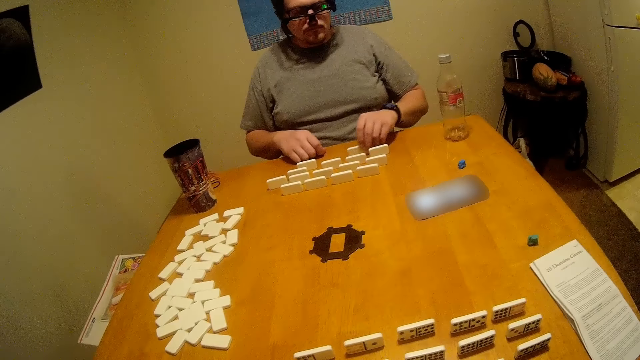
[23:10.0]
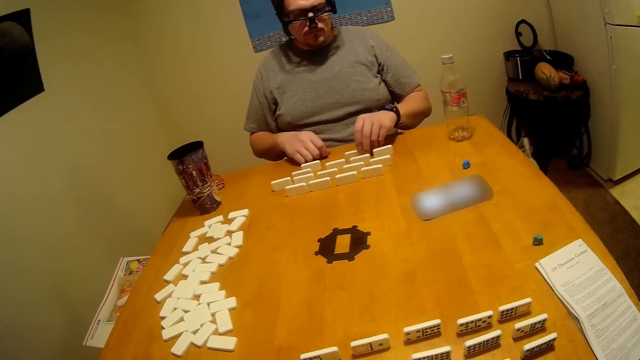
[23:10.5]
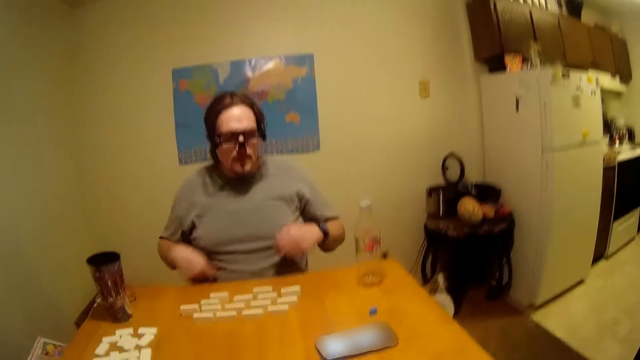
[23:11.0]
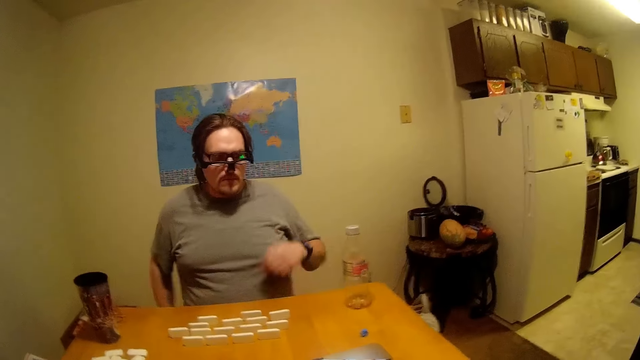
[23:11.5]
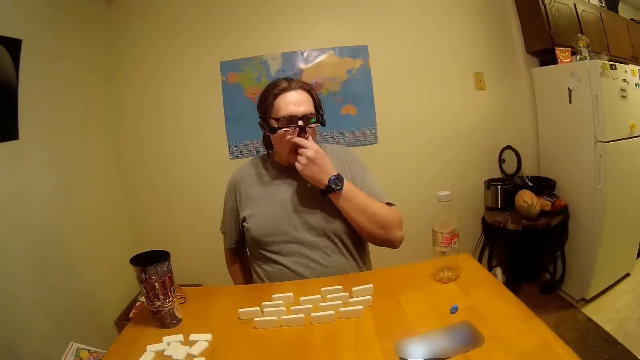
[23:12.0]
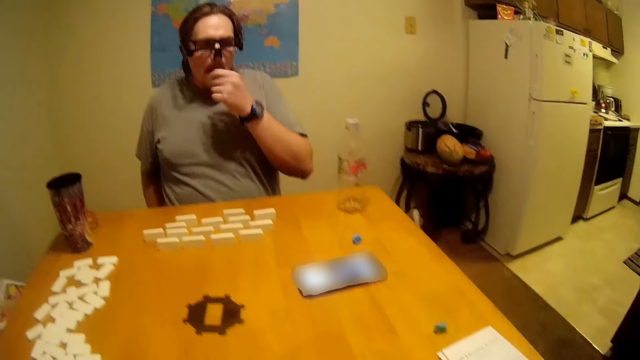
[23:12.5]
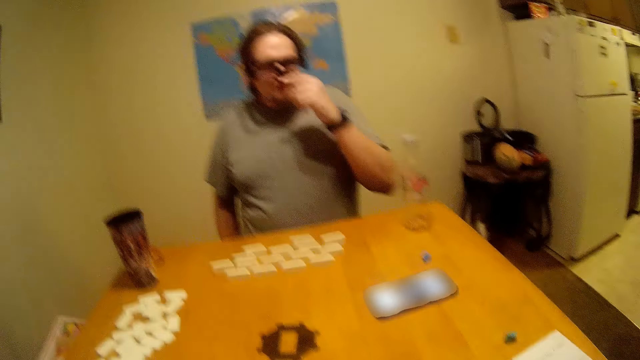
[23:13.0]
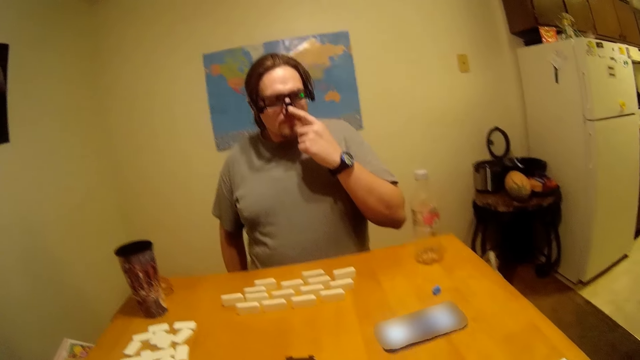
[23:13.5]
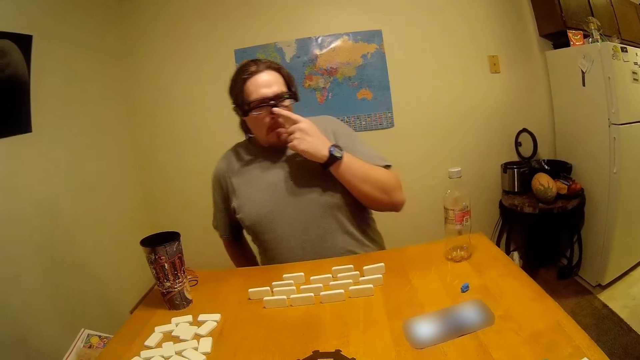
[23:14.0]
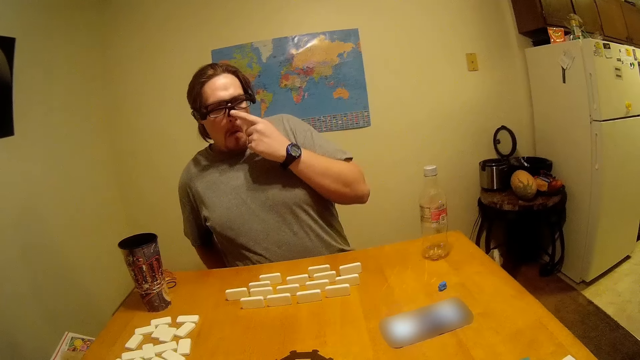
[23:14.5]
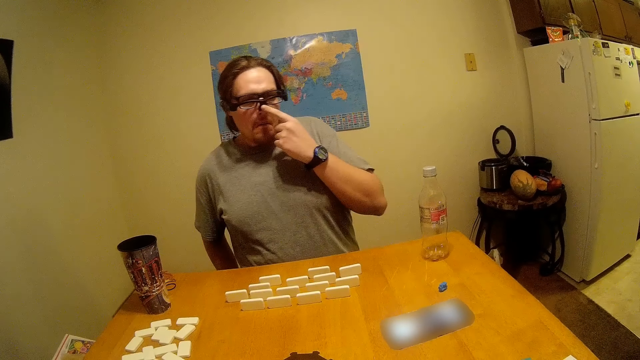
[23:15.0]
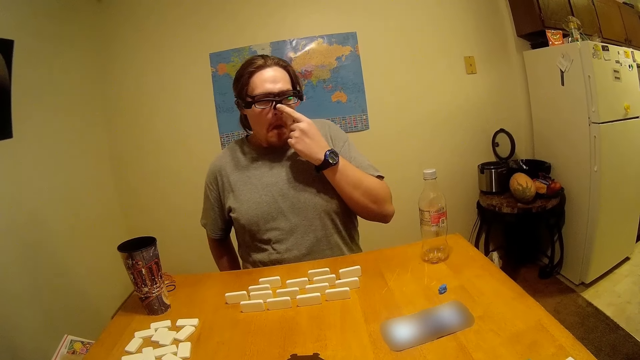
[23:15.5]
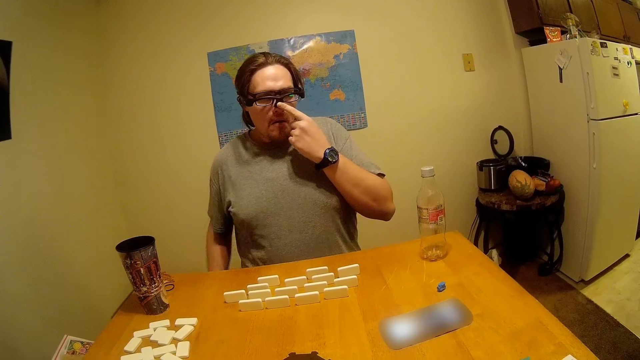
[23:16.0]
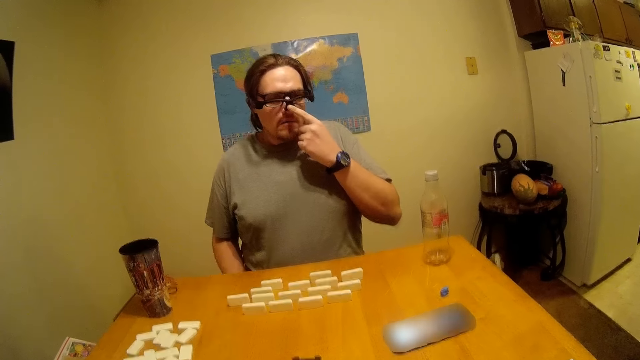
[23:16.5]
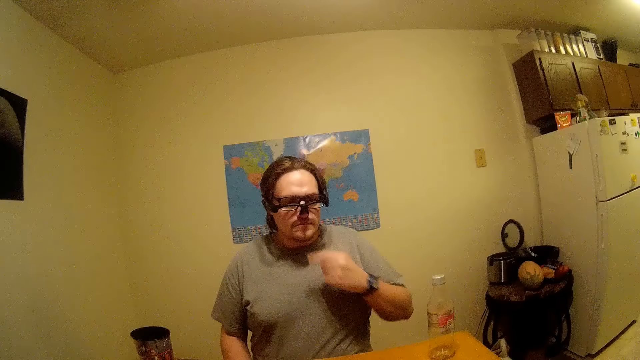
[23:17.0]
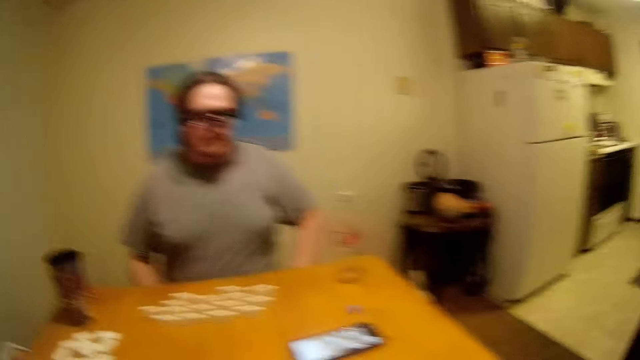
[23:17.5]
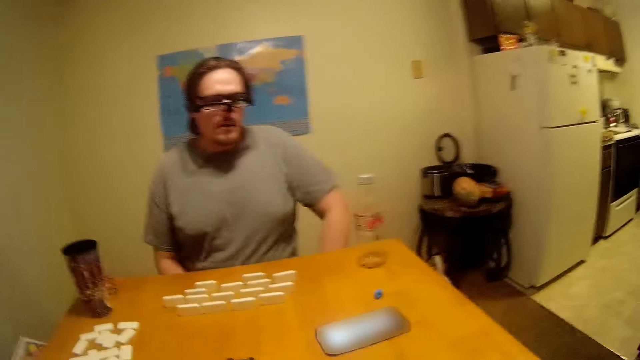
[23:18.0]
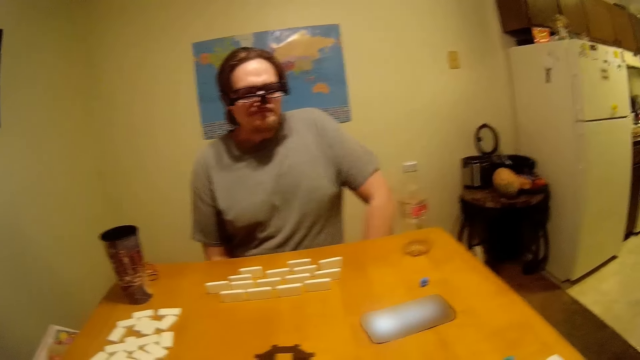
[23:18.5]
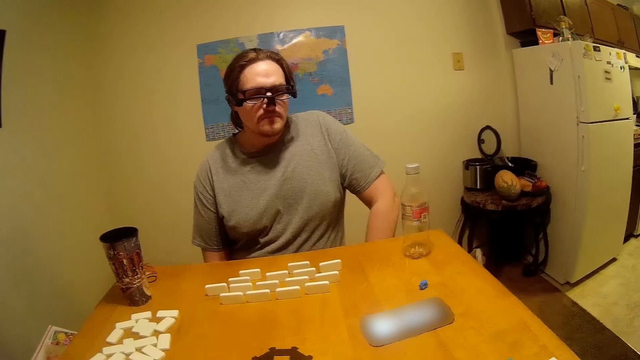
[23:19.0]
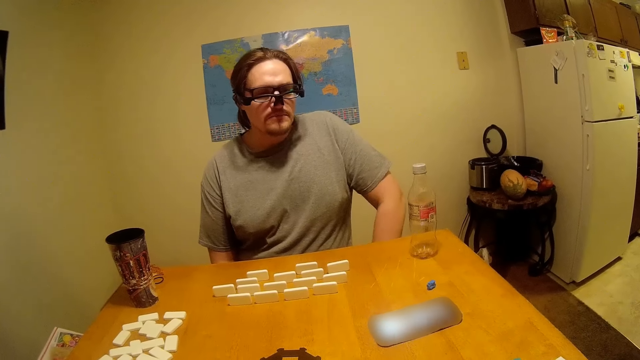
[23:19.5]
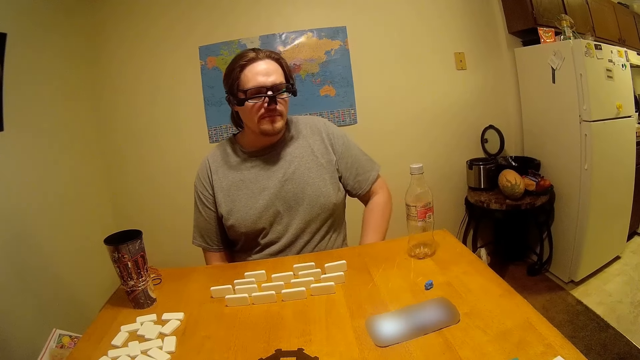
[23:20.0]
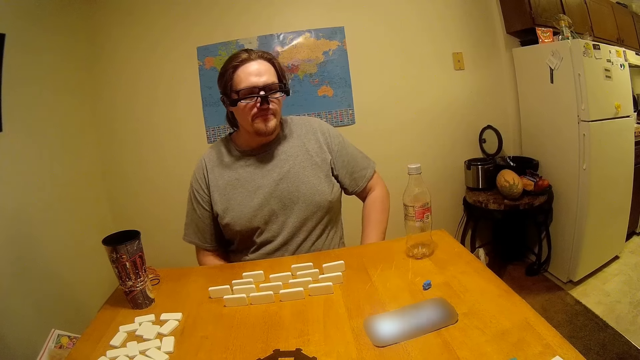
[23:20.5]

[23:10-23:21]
A man touches the nose. The man adjusts the glasses with his left hand finger. The man listens to phone instruction. The camera wearer listens to phone instruction. The man drops the hand.

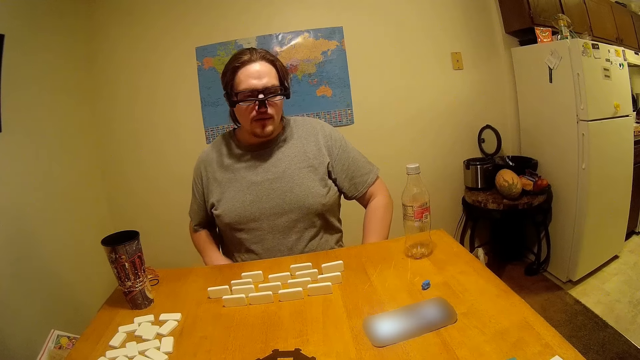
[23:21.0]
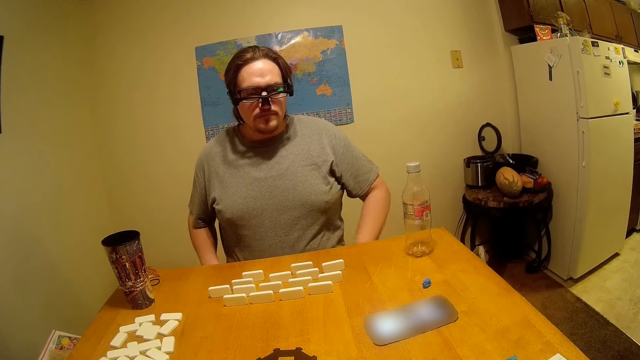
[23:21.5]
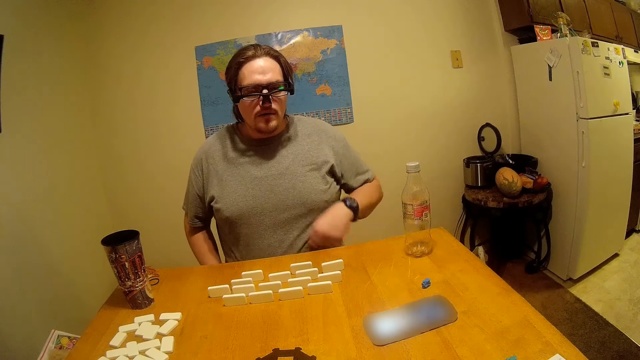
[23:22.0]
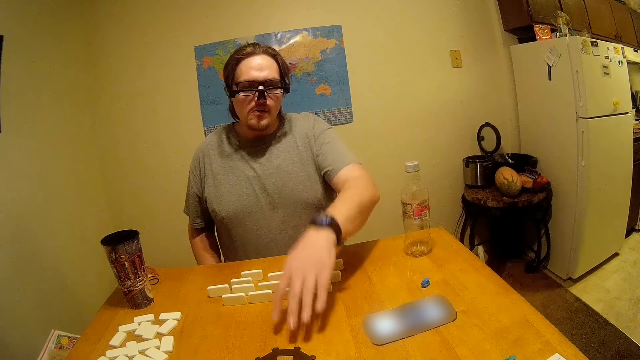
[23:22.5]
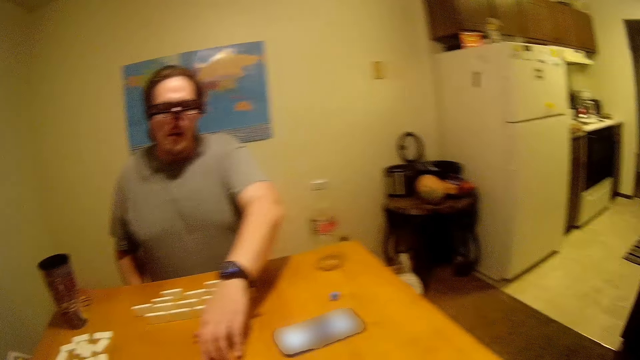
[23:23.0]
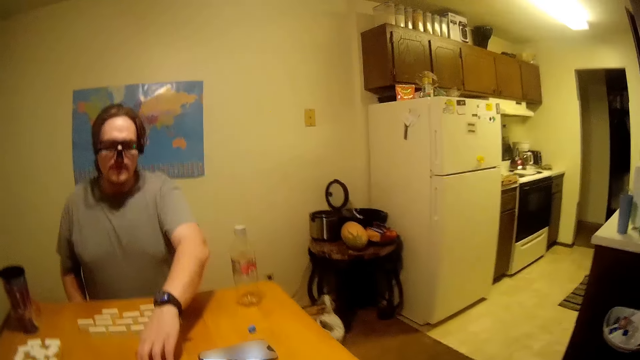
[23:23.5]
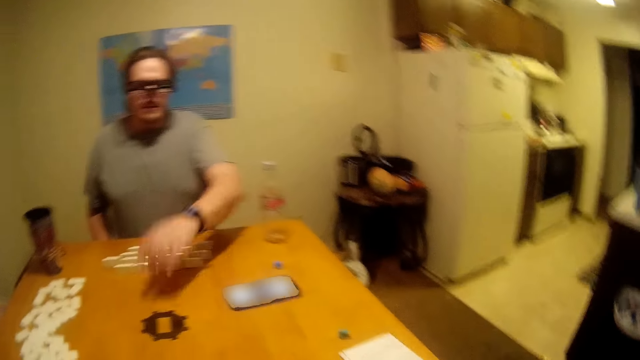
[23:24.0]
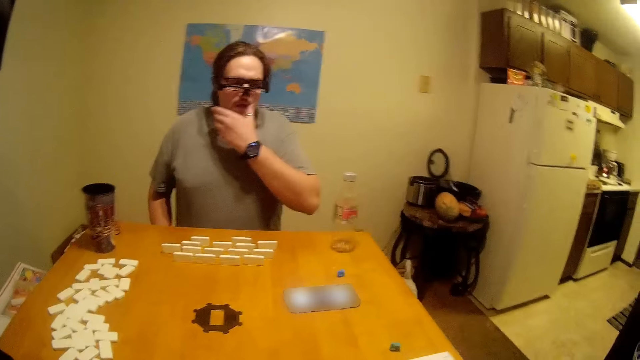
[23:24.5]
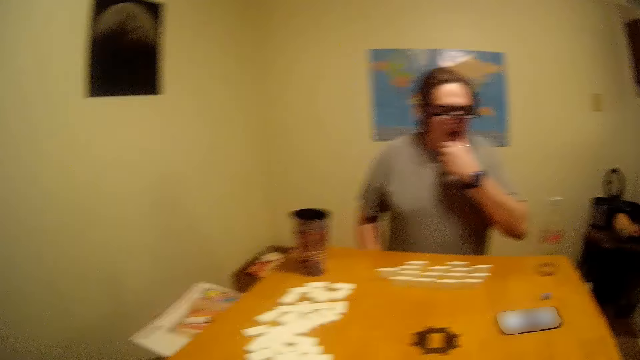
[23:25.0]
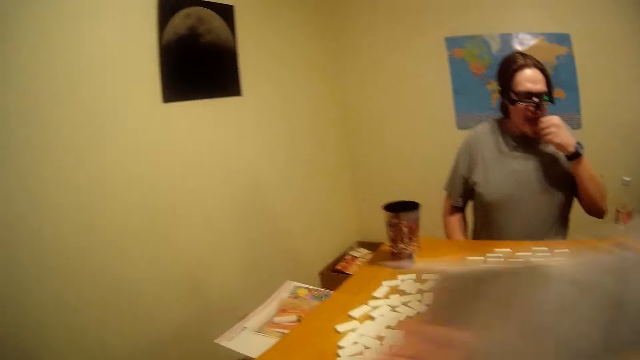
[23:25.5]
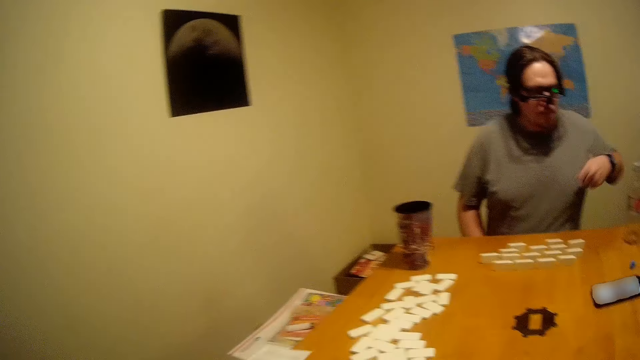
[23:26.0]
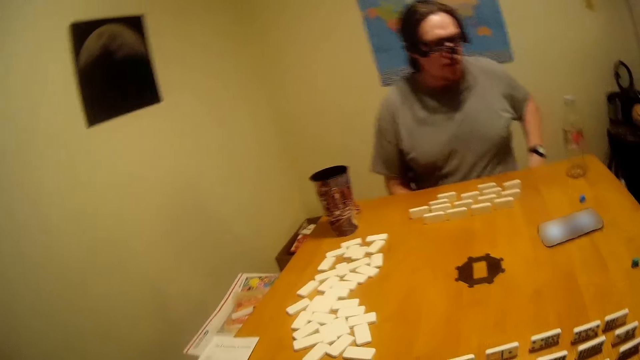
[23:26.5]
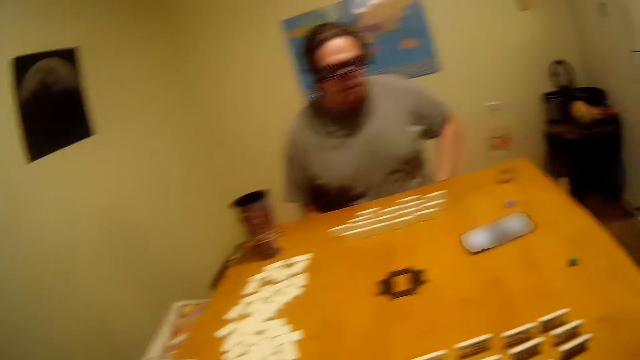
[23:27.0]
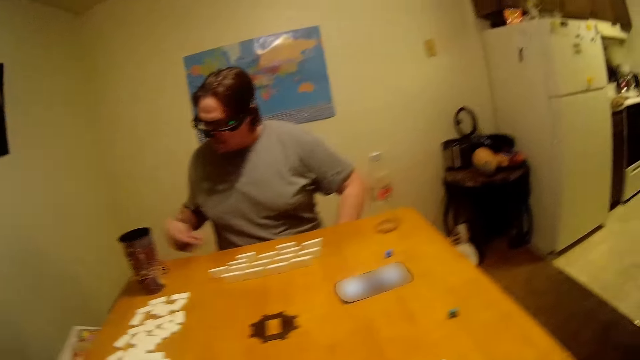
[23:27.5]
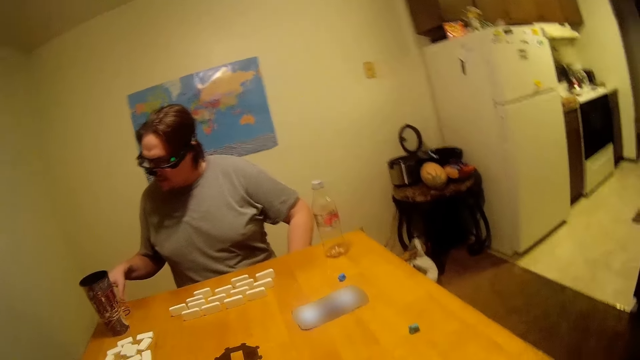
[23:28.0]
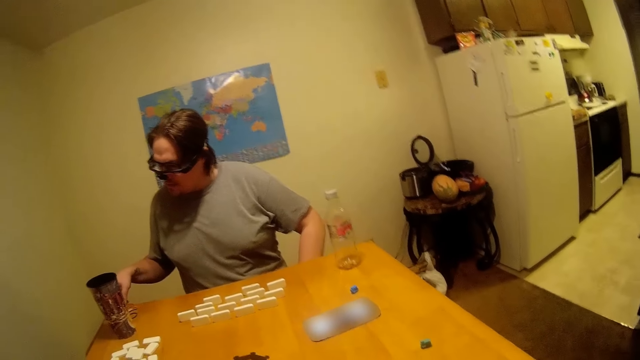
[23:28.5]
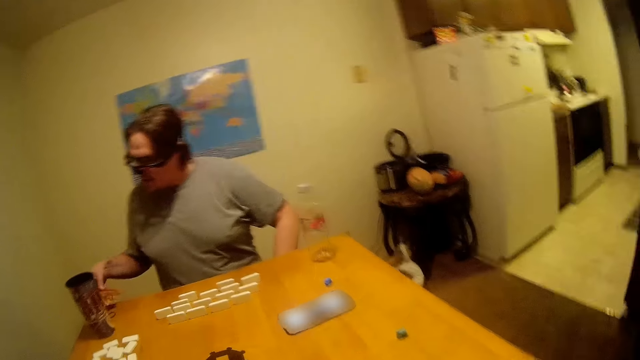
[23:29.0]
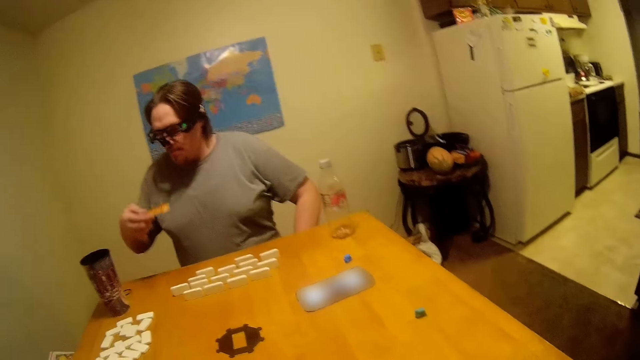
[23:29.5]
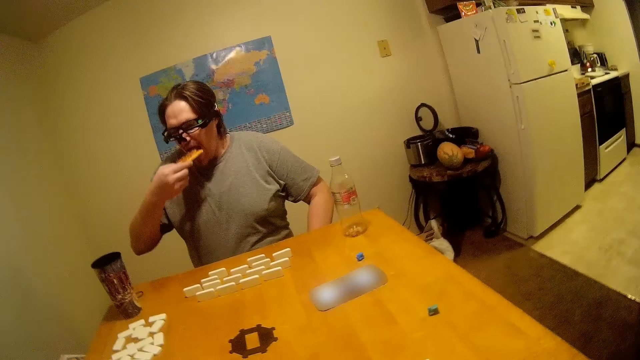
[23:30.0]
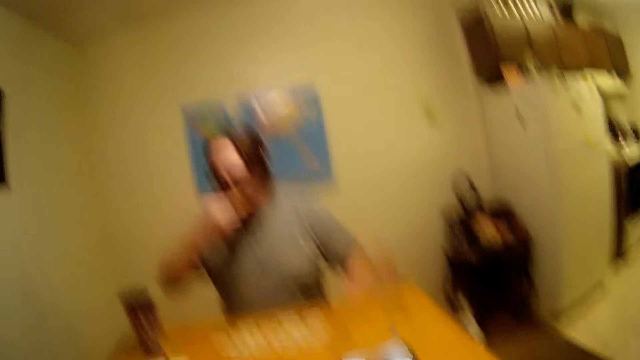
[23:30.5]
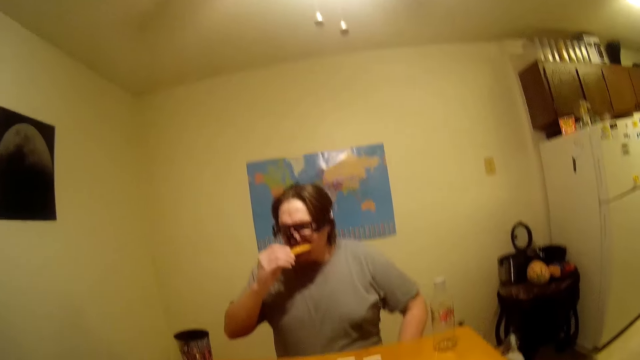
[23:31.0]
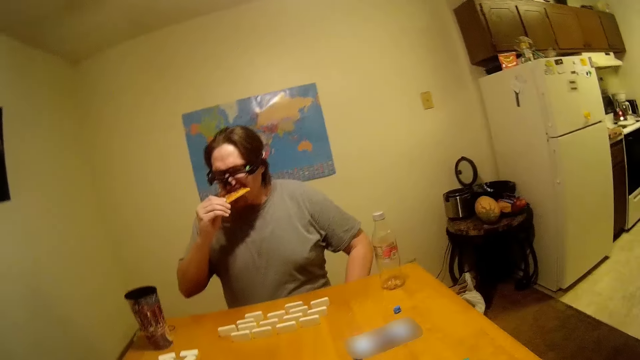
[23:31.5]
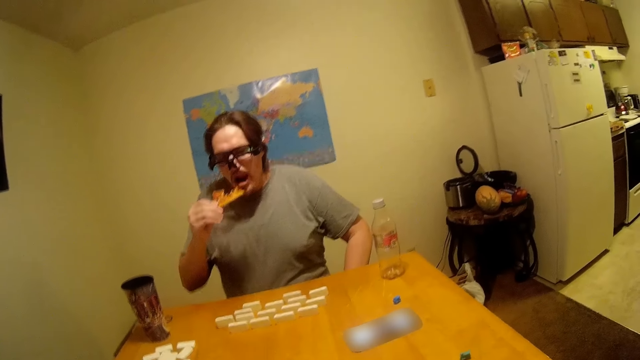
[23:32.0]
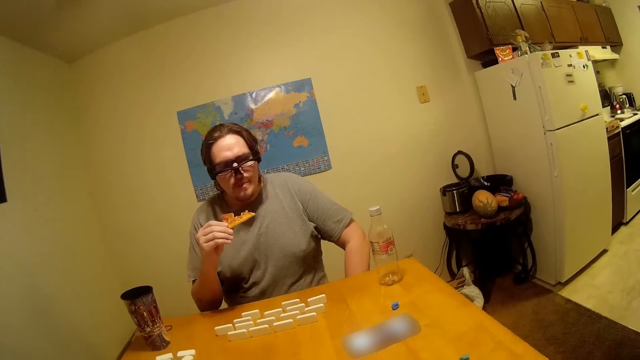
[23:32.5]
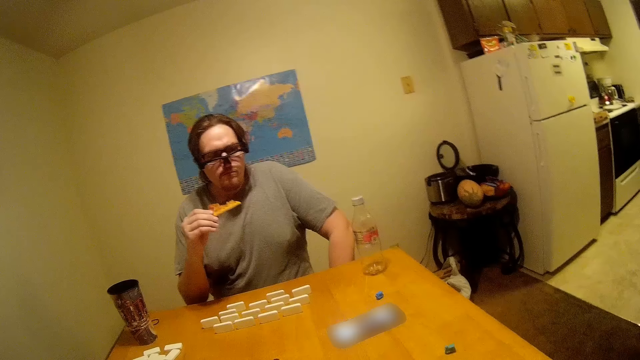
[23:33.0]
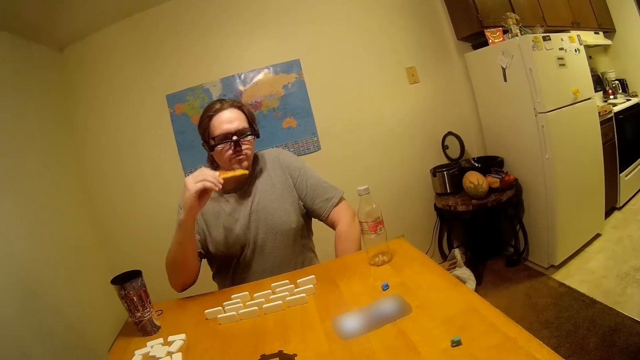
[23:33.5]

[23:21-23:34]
A man touches something on the table. The man moves hands. The man touches his mouth. The man listens to phone instruction. The camera wearer listens to phone instruction. The man talks. The camera wearer drops a paper. The man moves. The man listens to phone instruction. The camera wearer listens to phone instruction. The man picks up the pizza on the table. The man eats the pizza. The camera wearer talks. The man listens to phone instruction. The camera wearer listens to phone instruction.
